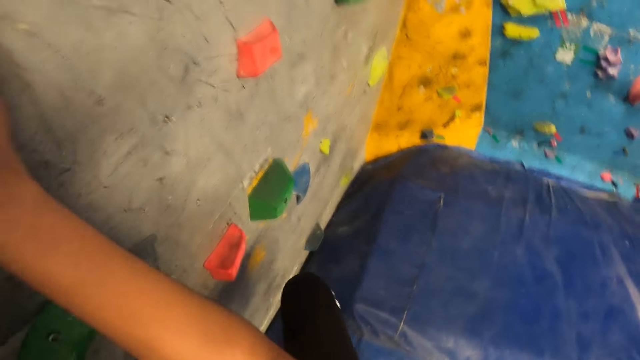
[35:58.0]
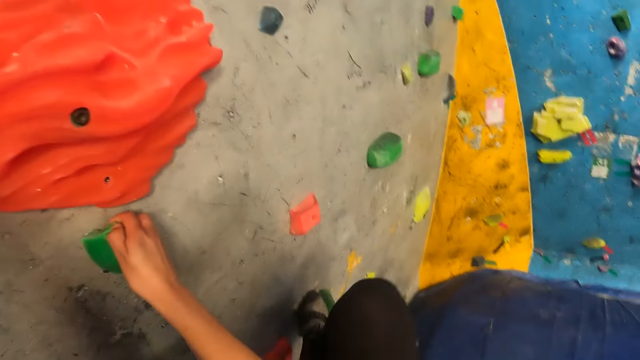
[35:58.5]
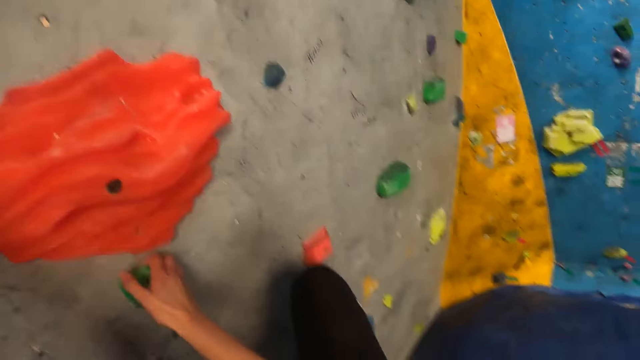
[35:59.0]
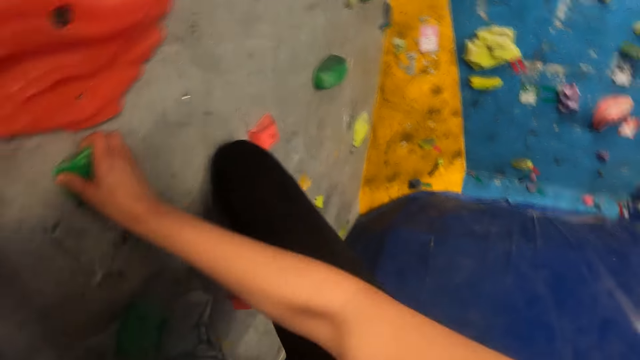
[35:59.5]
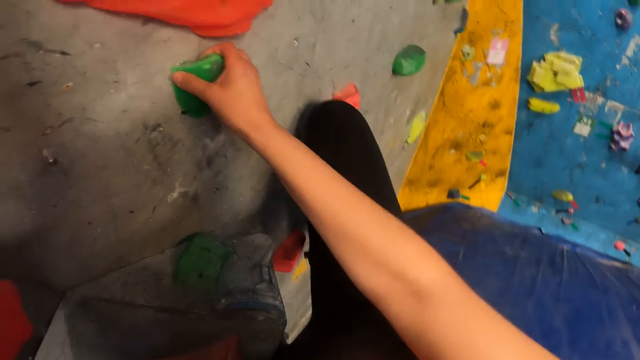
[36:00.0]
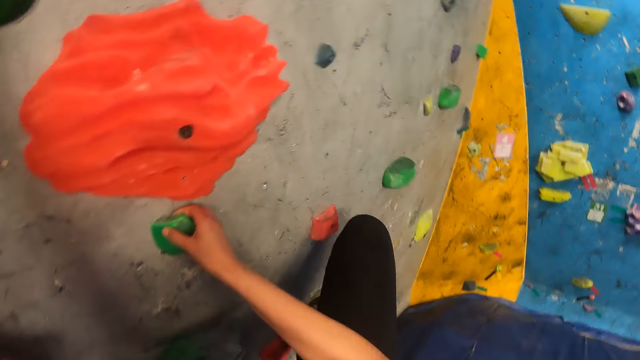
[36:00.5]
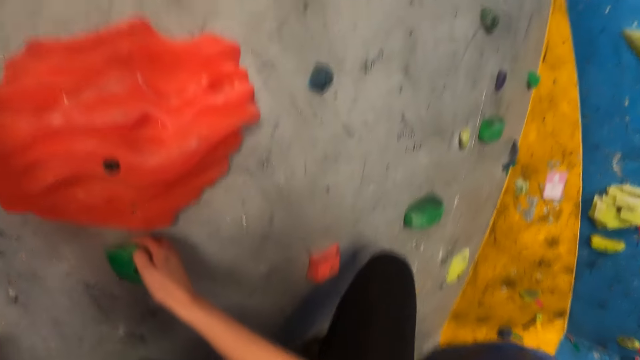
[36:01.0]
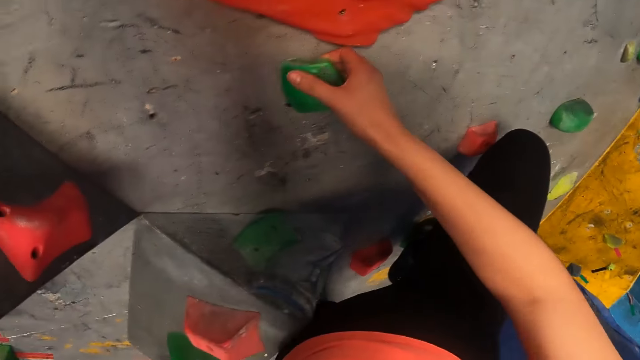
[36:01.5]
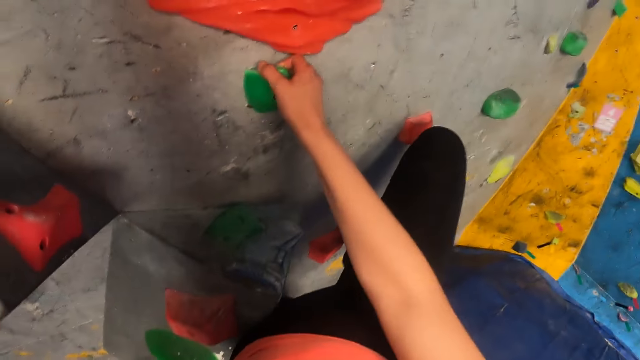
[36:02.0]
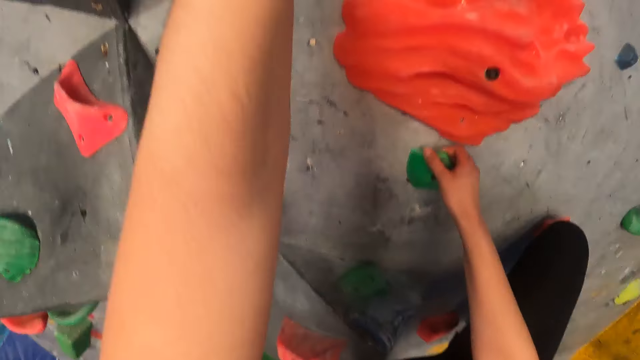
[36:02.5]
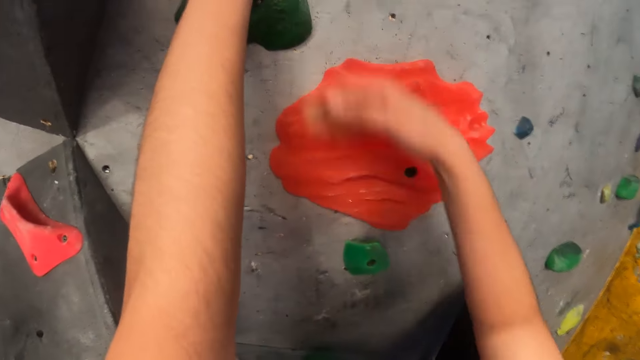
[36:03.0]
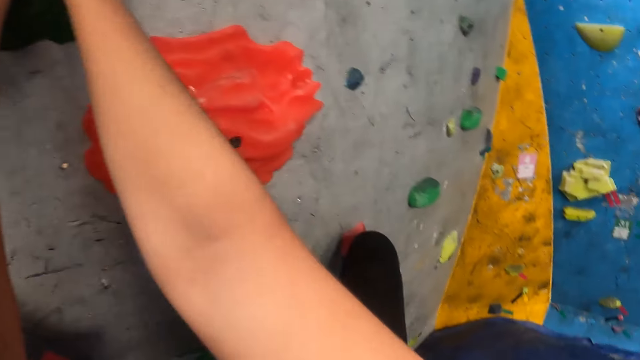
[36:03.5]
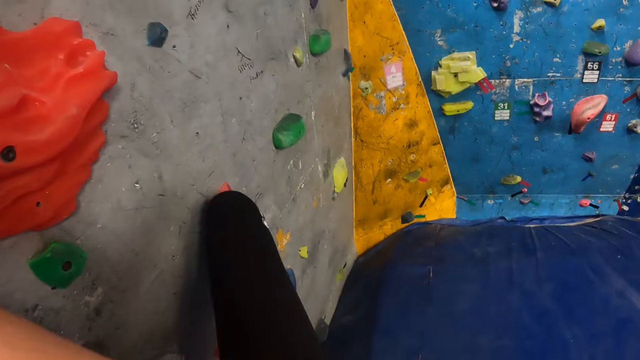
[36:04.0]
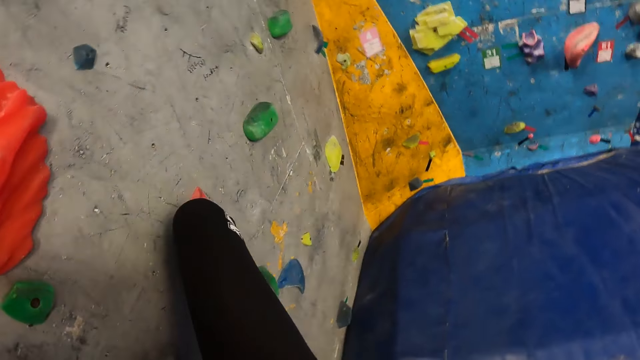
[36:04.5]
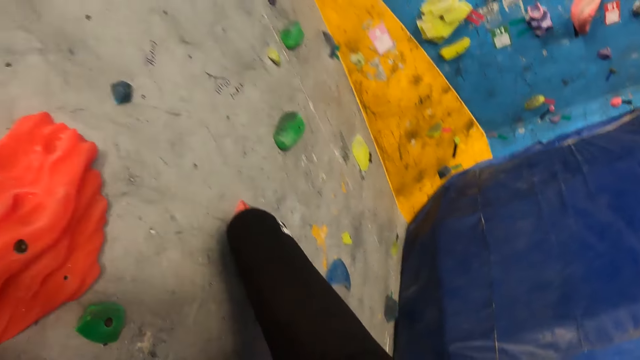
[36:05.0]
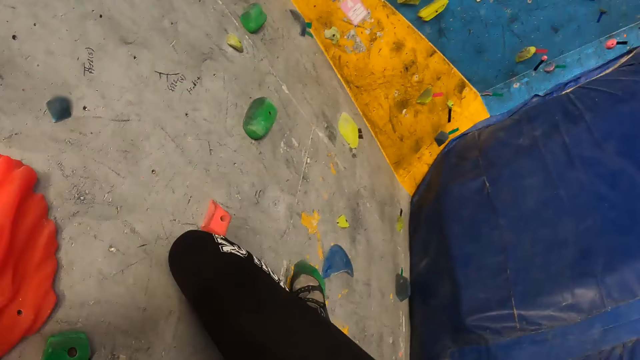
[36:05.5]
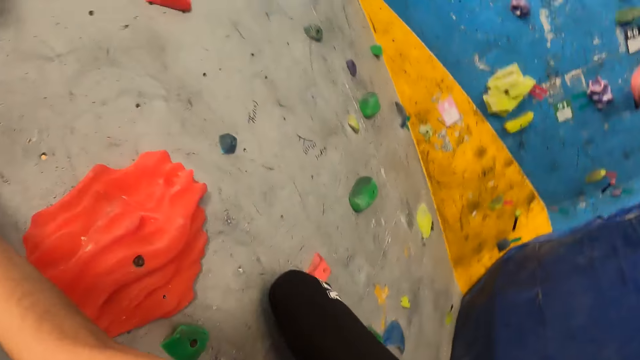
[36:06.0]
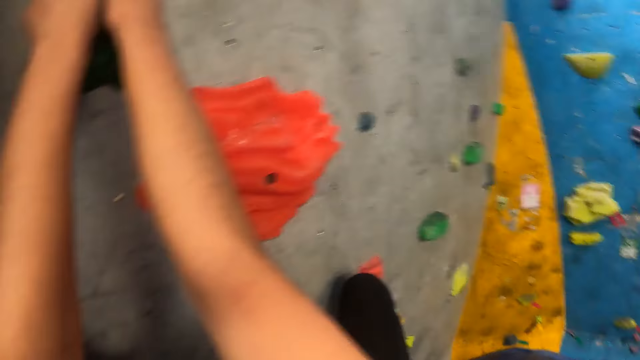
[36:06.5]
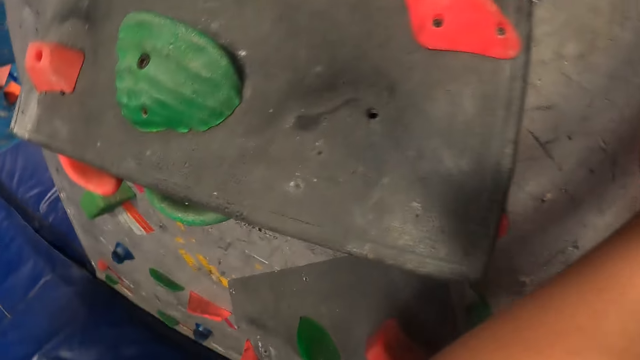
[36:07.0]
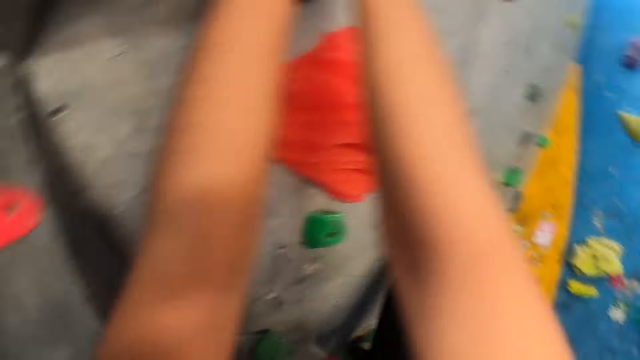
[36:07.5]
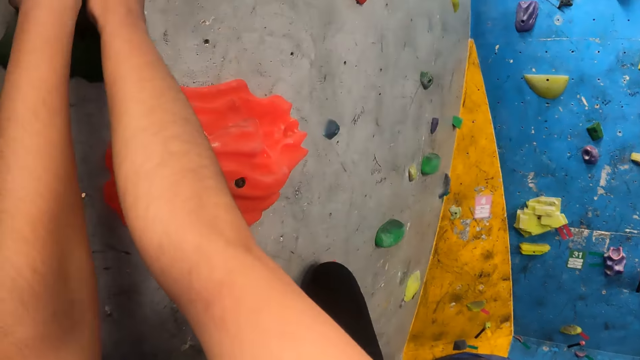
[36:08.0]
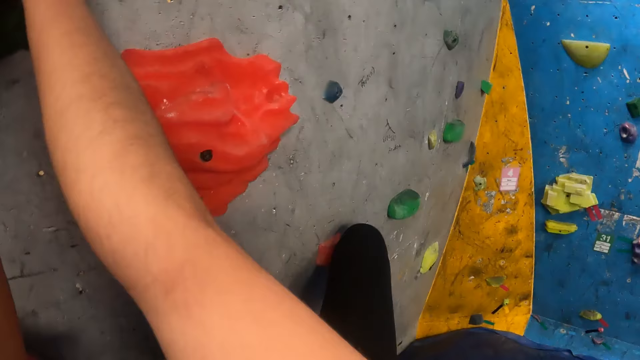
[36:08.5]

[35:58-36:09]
The camera wearer removes her right leg from the foothold on the wall. She places her right leg on a foothold on the wall. She removes her right hand from the climbing grip on the wall. She holds the climbing grip on the wall with her right hand.

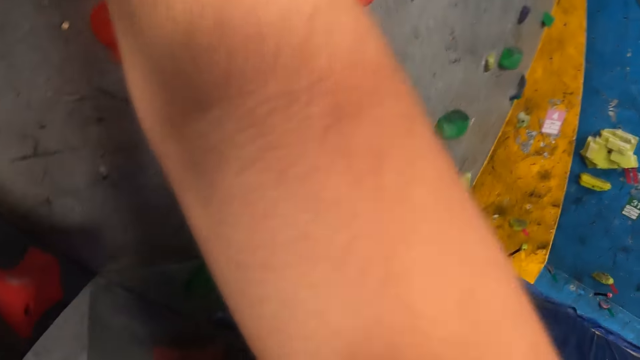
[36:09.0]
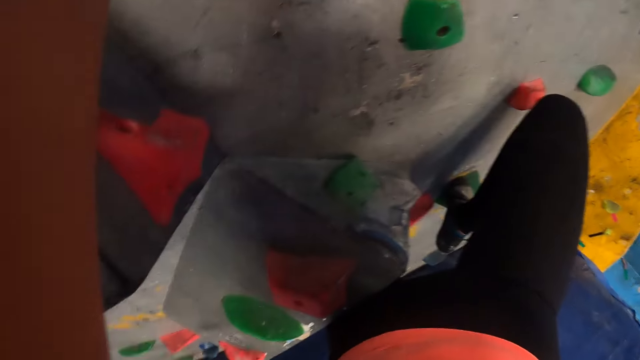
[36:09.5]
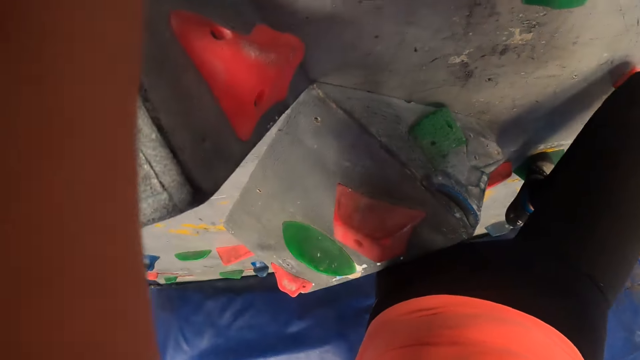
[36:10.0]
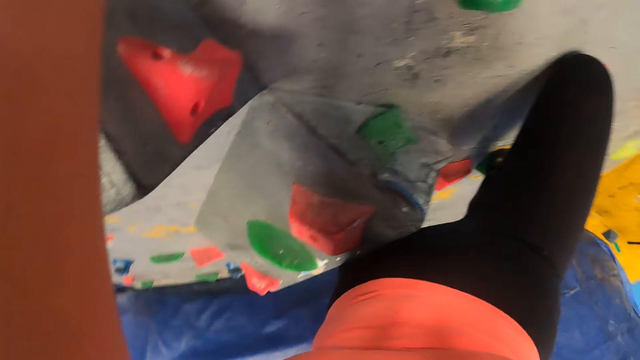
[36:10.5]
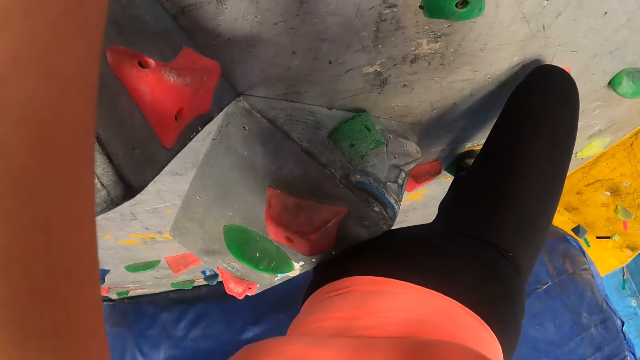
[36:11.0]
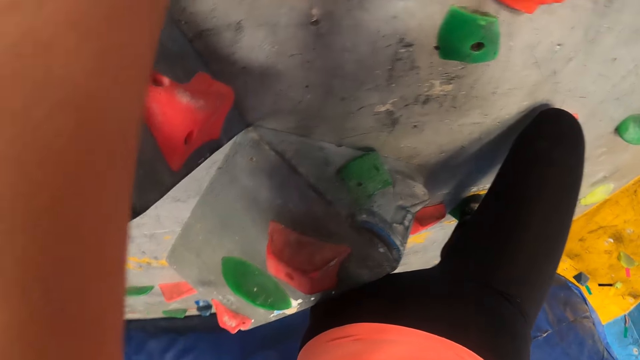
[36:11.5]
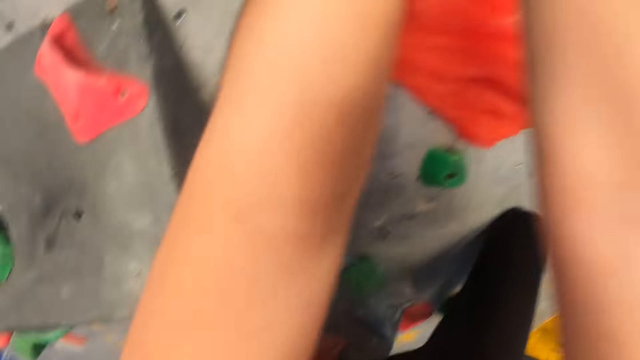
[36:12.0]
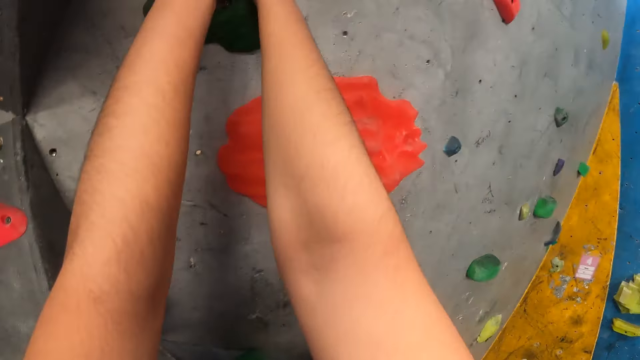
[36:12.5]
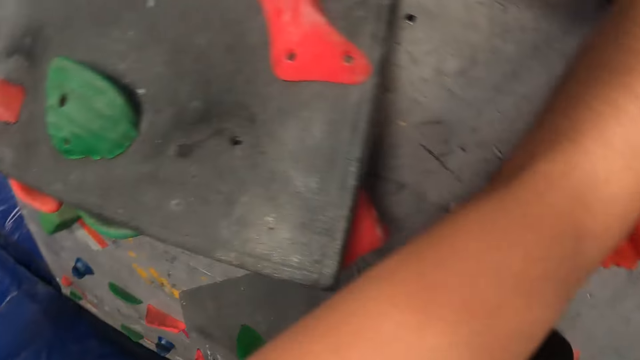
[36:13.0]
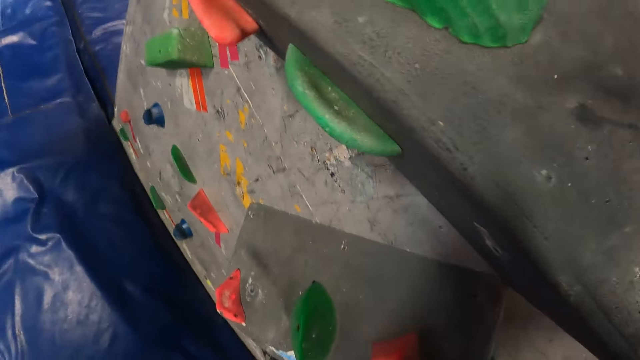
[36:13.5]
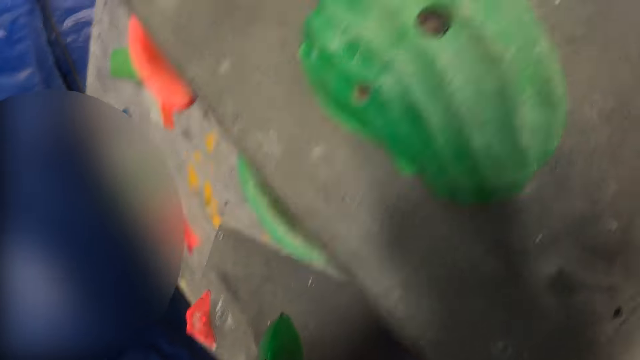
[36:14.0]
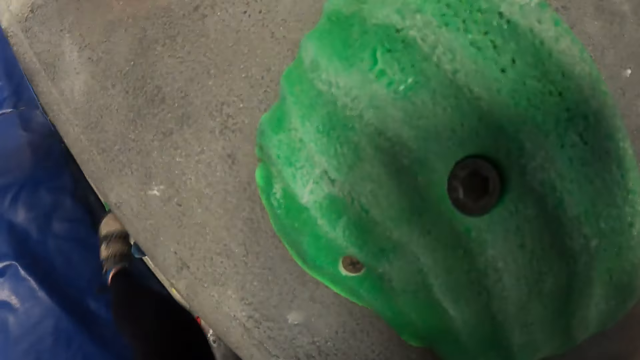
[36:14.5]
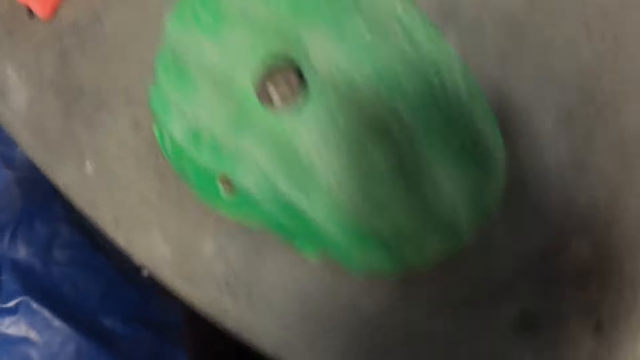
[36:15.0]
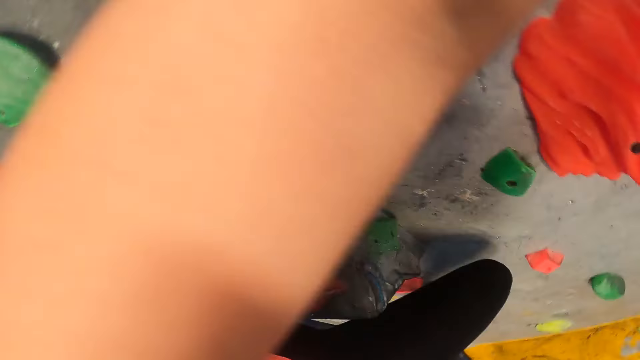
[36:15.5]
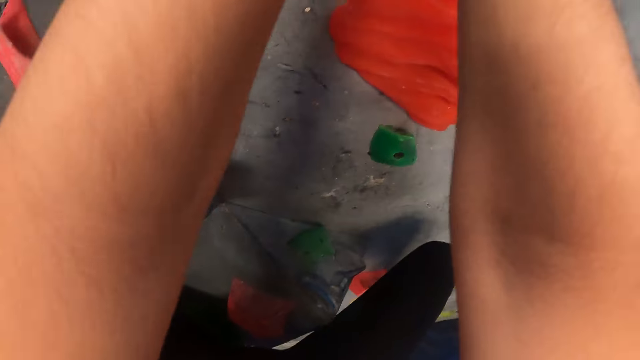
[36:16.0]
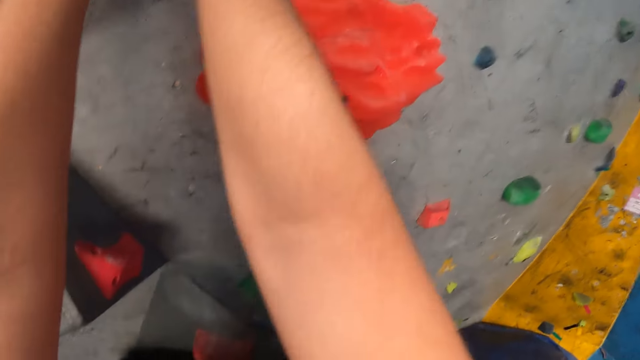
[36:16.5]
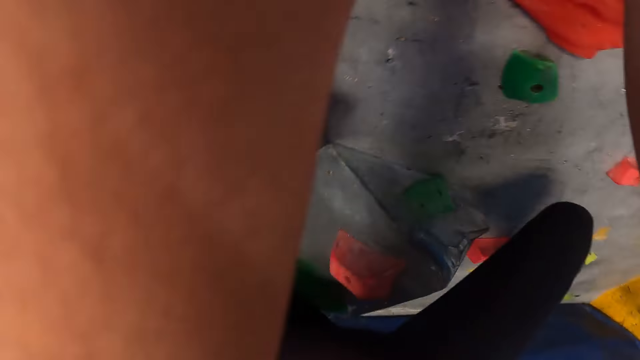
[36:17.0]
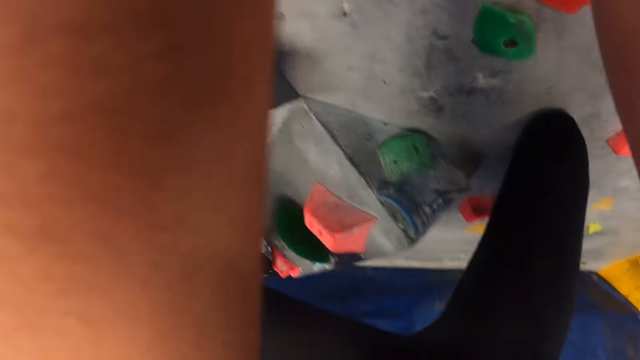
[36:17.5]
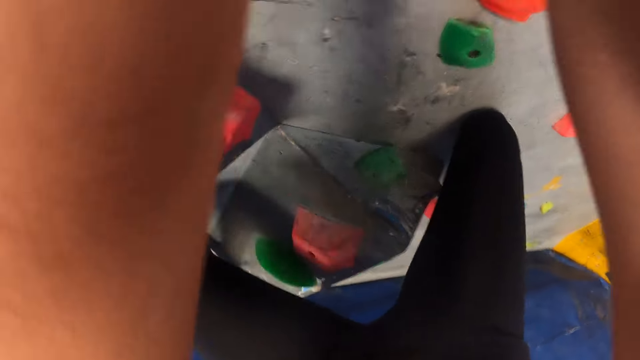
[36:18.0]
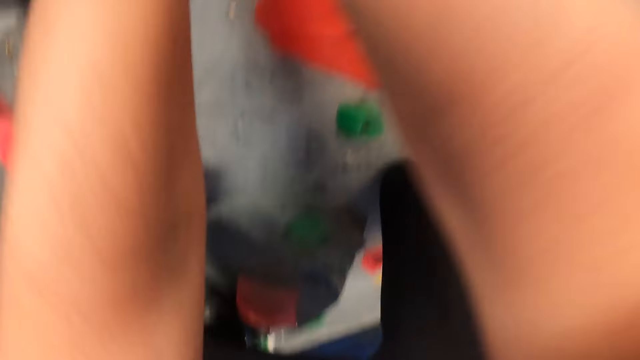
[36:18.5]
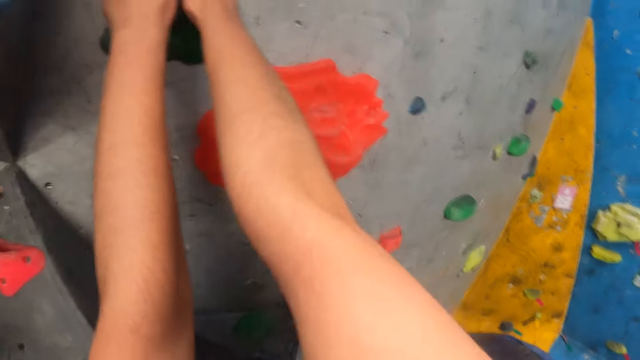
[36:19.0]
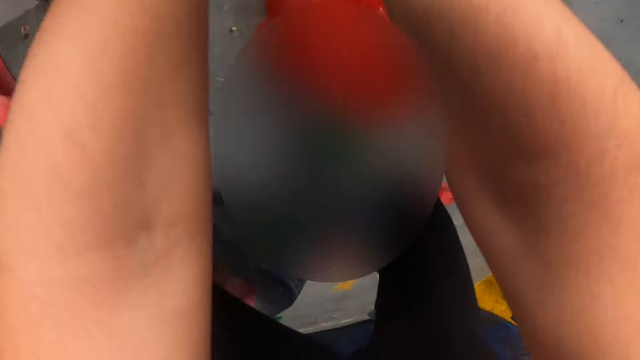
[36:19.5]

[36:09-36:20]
The camera wearer places her left leg on a foothold on the wall.
